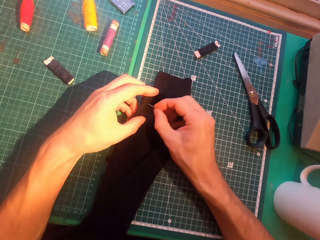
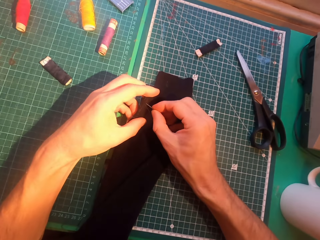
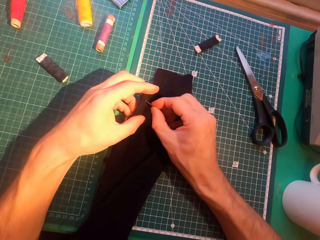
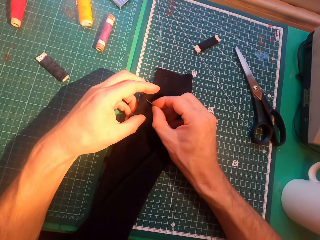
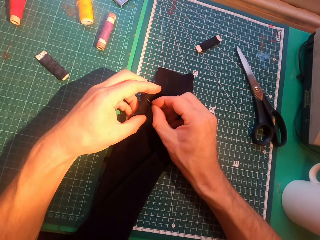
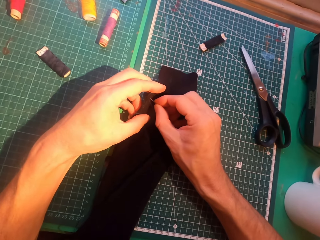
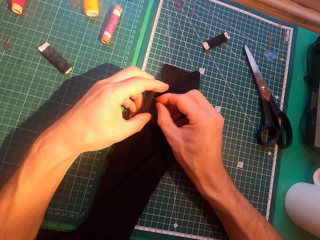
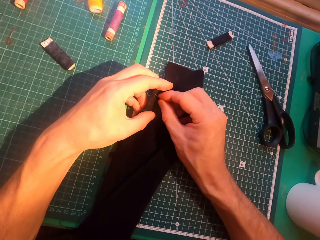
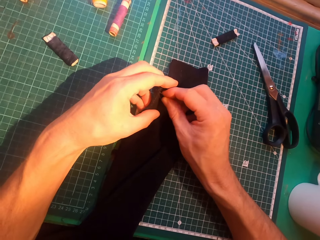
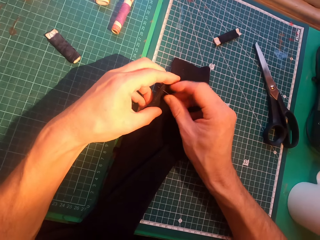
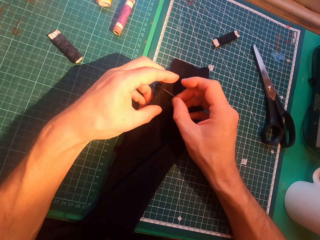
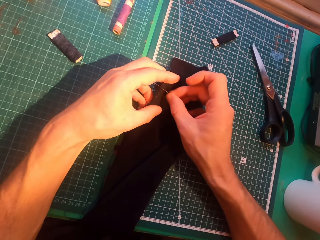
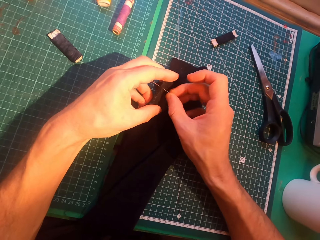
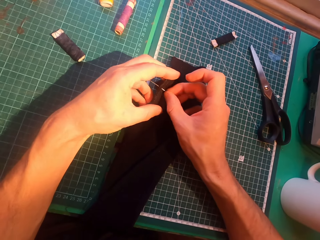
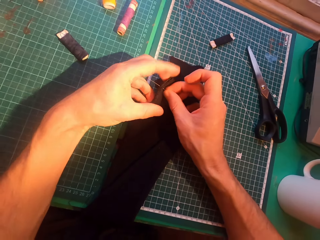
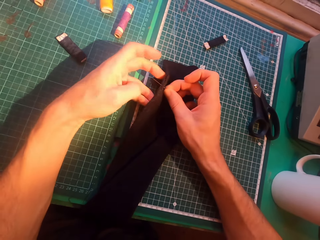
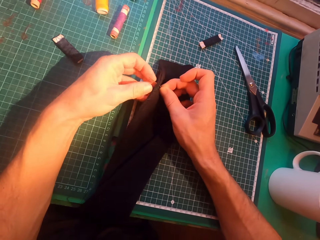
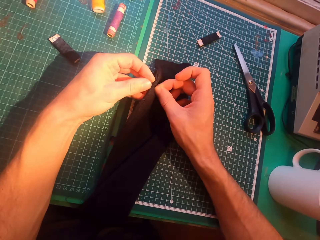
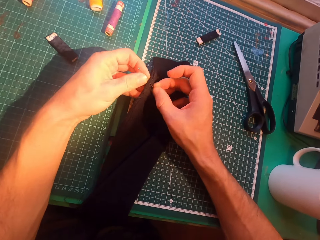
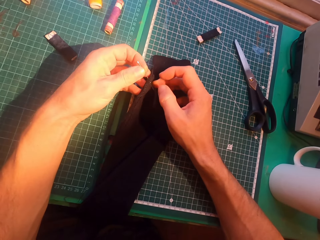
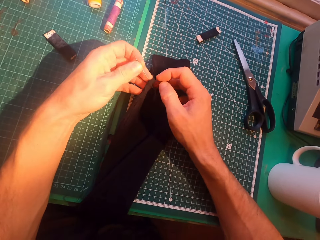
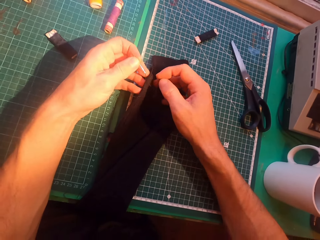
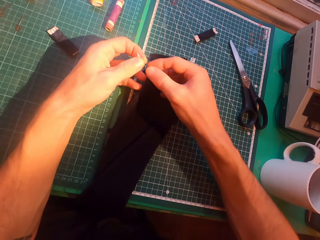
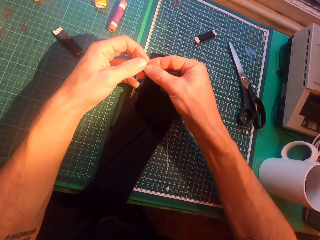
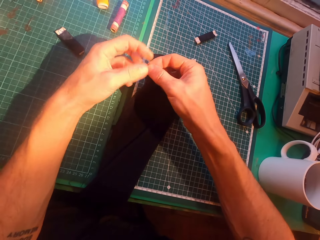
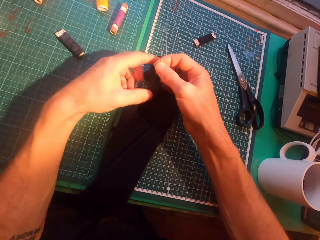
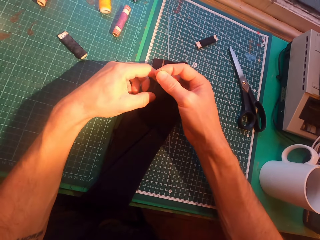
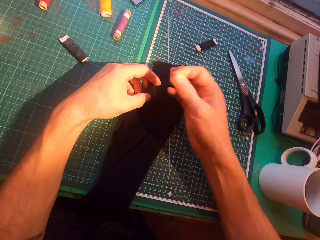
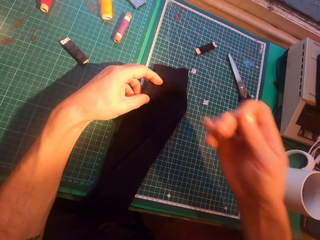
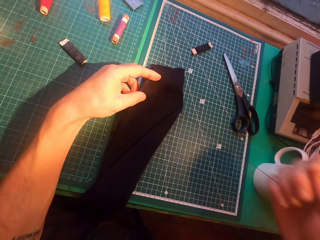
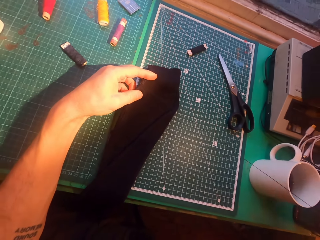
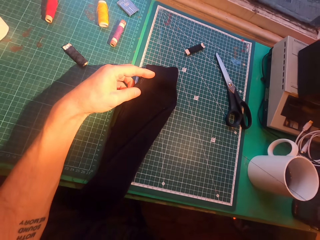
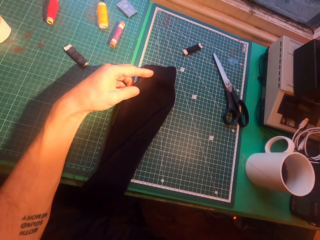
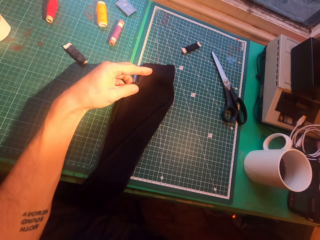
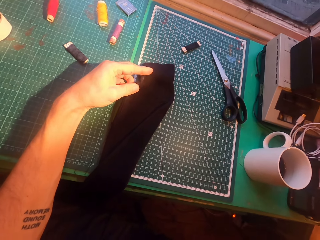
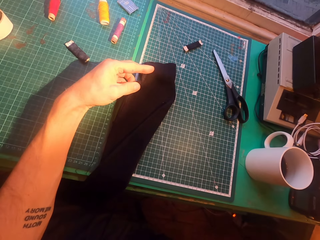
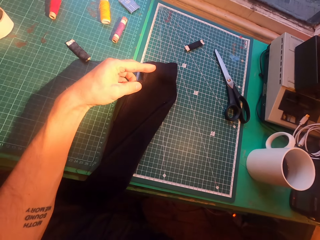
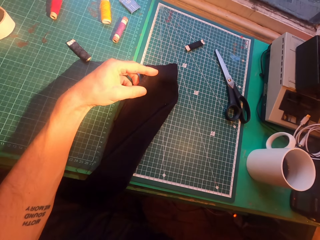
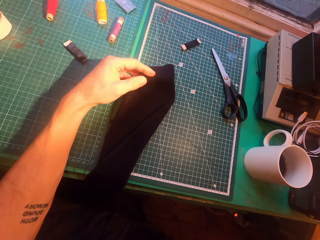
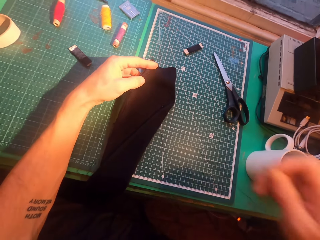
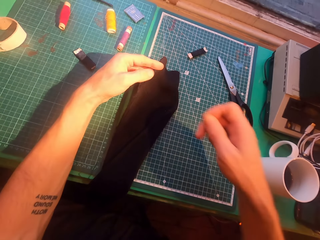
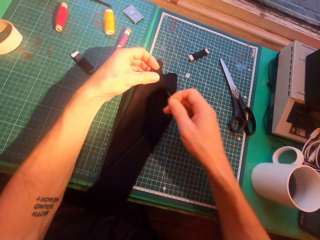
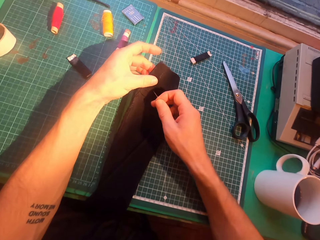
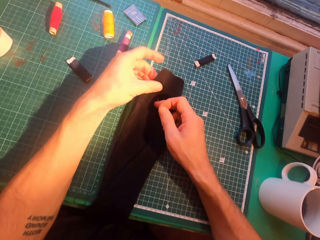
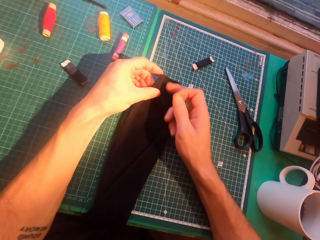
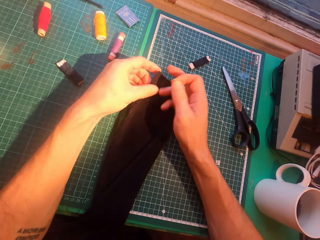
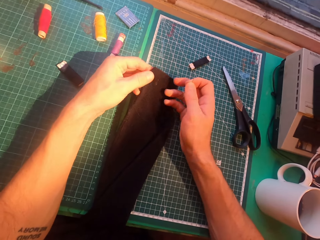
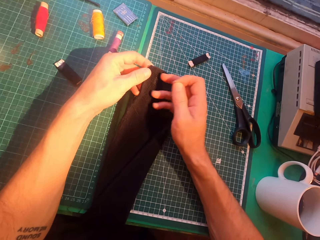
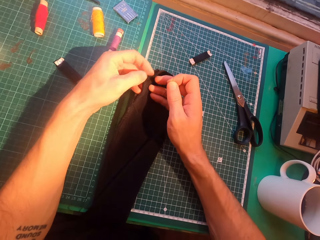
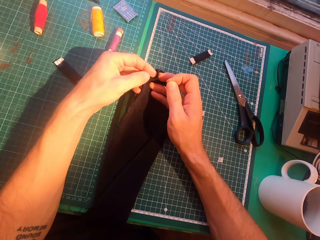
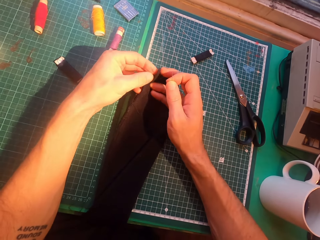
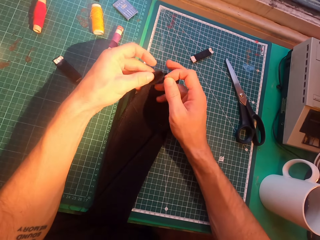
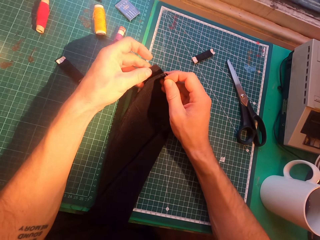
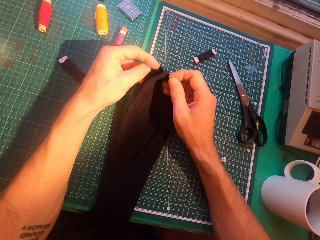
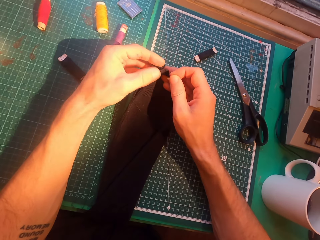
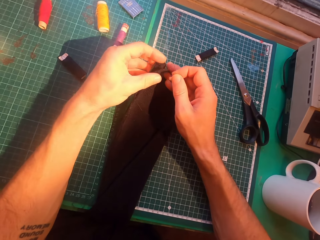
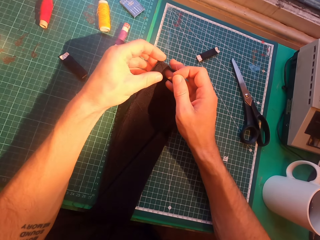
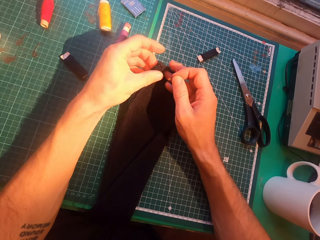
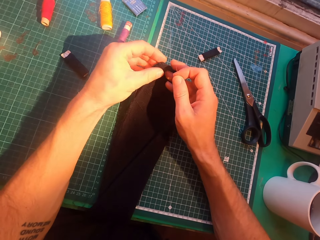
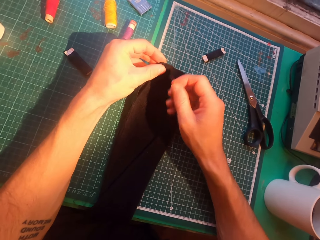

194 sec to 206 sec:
The camera wearer inserts a needle in a sweater. They straighten a thread. They align the sweater.

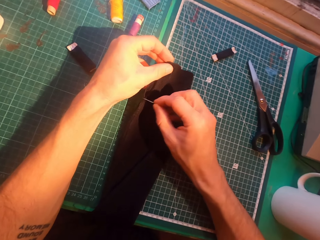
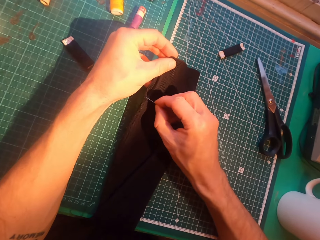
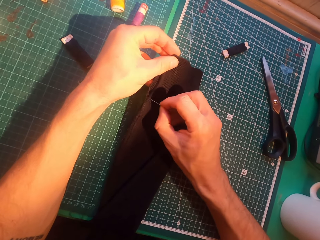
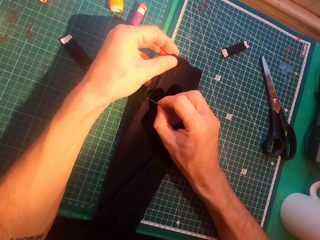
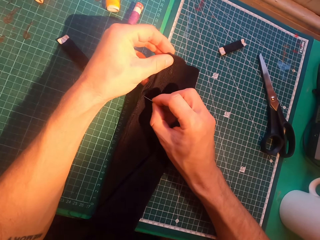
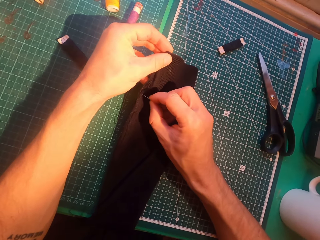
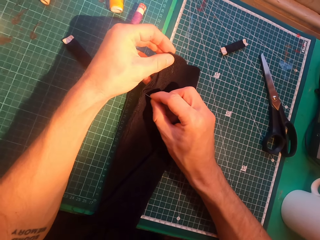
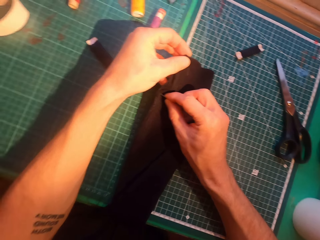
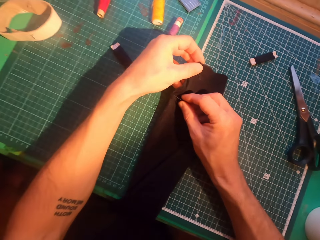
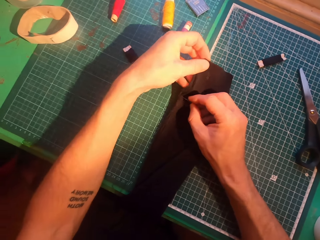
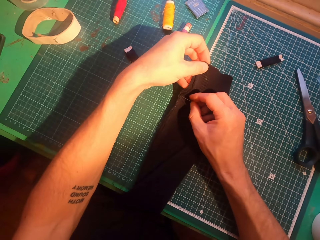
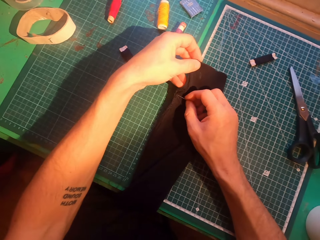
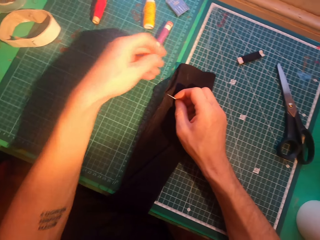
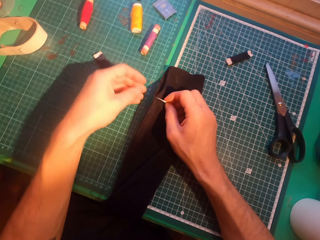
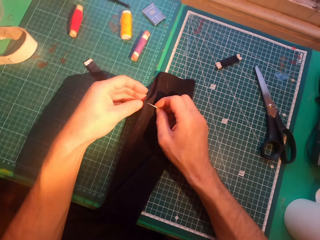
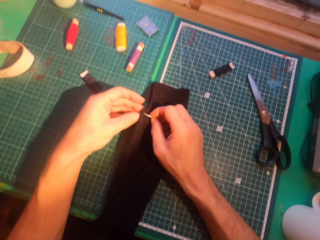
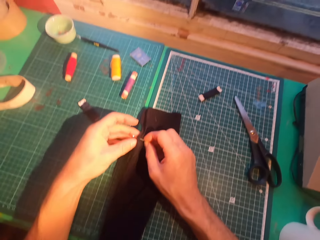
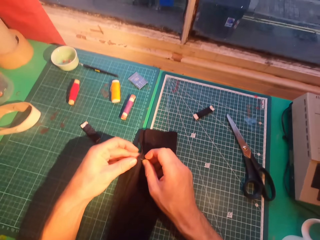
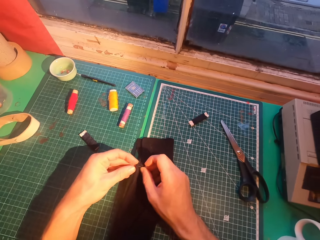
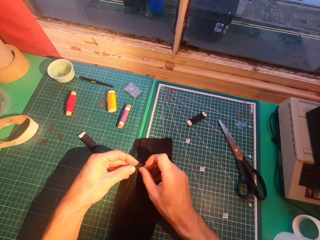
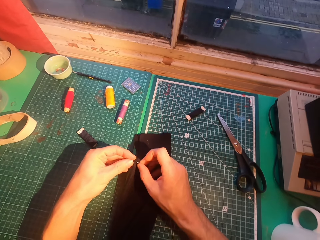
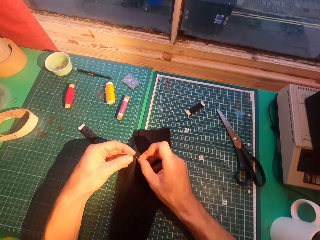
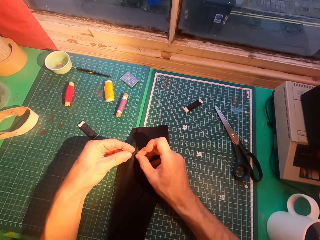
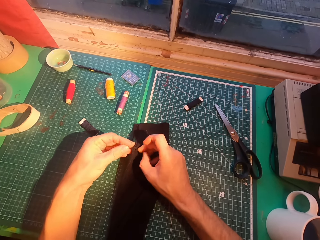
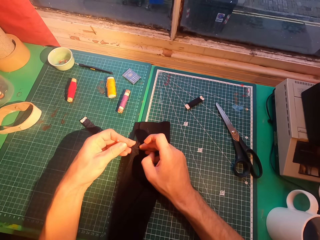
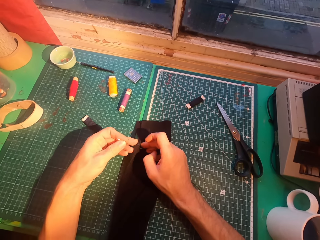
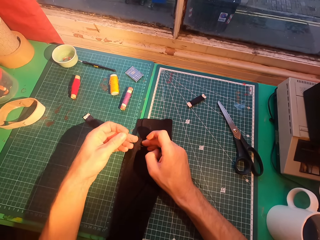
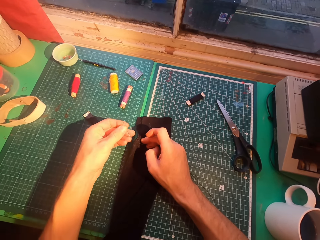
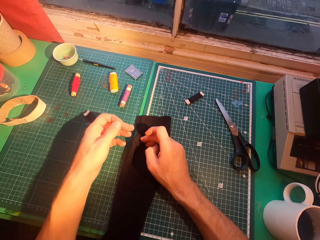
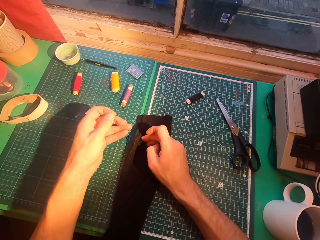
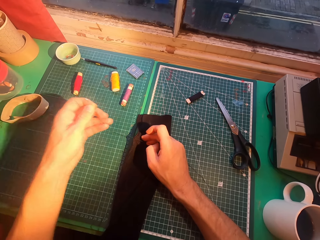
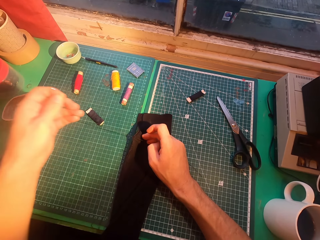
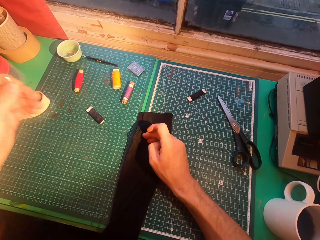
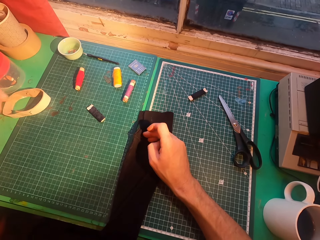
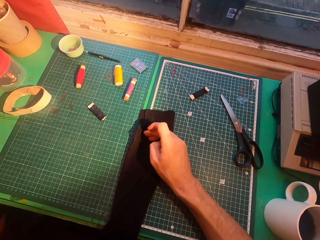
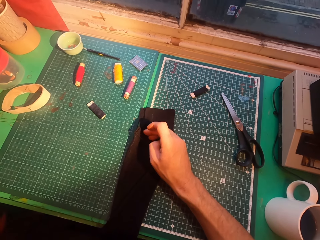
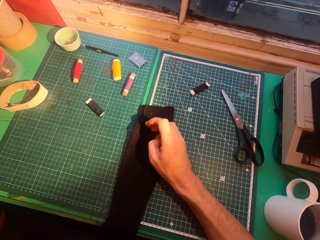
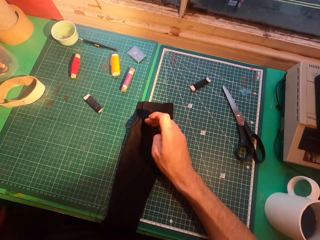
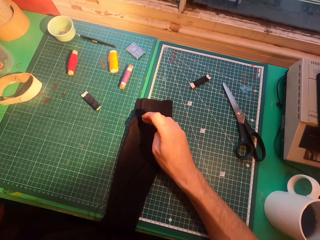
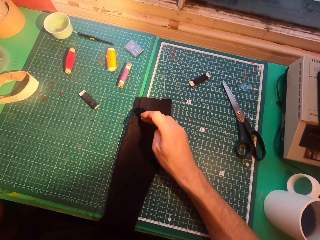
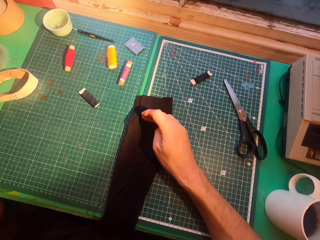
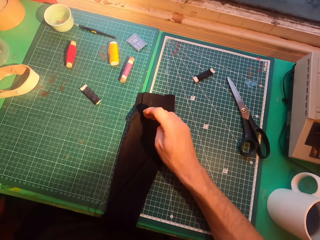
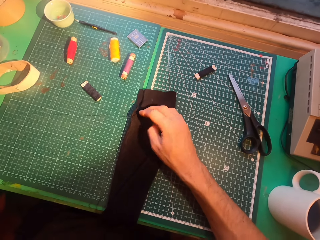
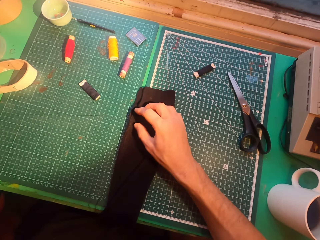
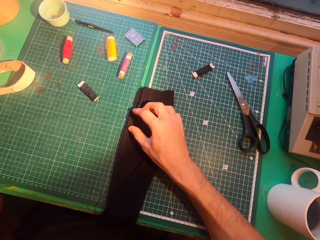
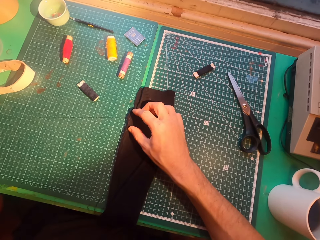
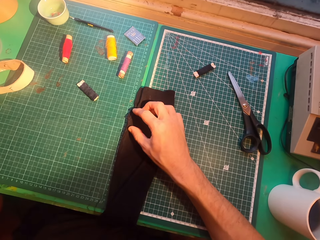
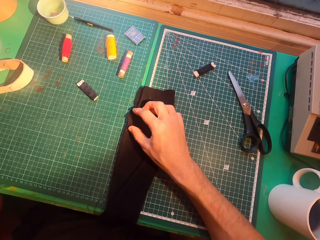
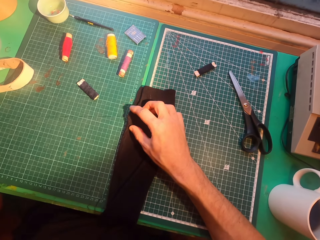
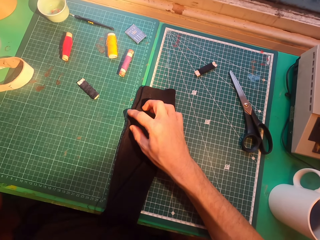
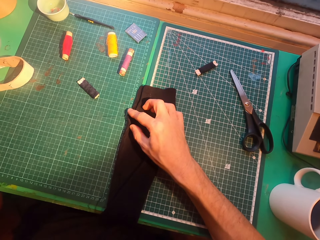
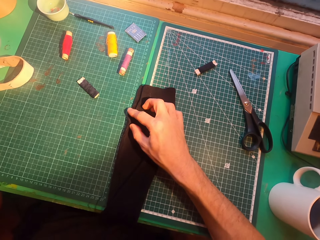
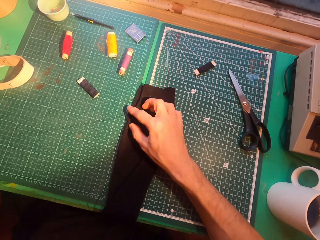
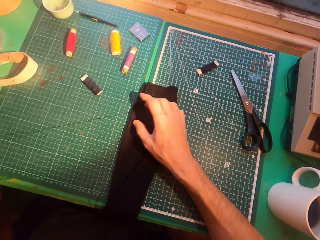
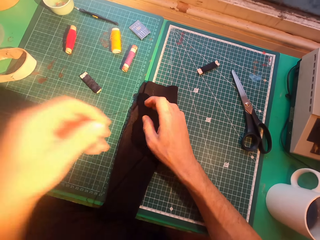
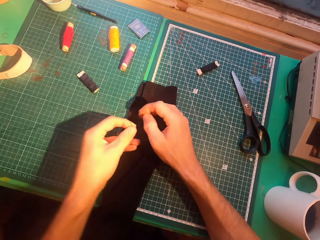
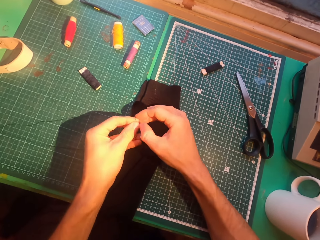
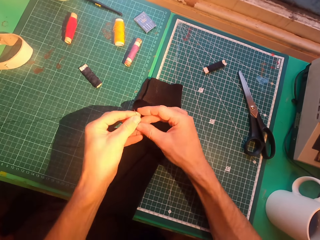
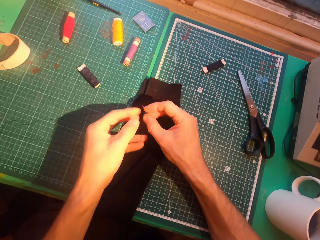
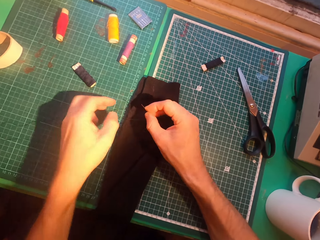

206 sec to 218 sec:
The camera wearer inserts a needle in a sweater. They straighten a thread.
